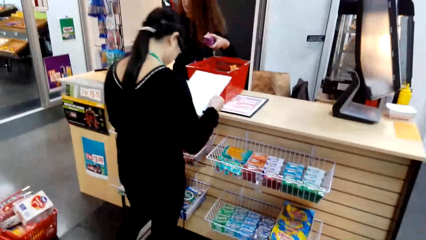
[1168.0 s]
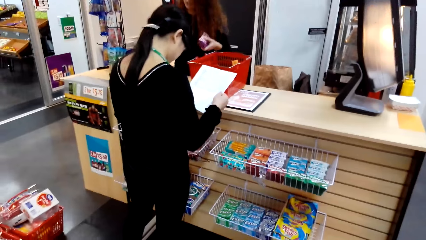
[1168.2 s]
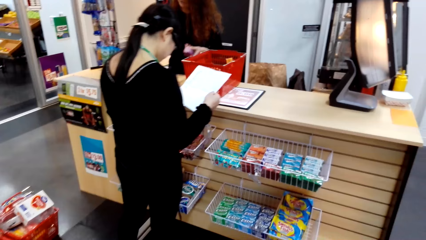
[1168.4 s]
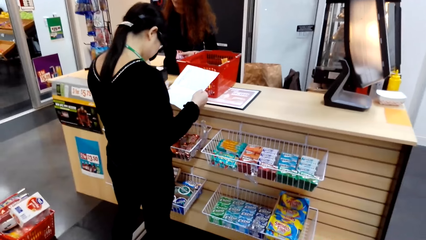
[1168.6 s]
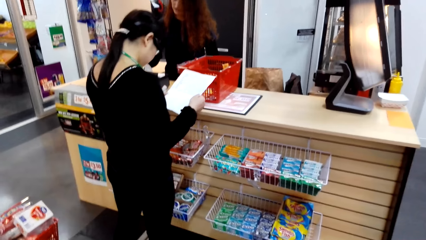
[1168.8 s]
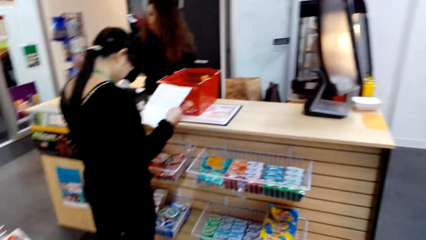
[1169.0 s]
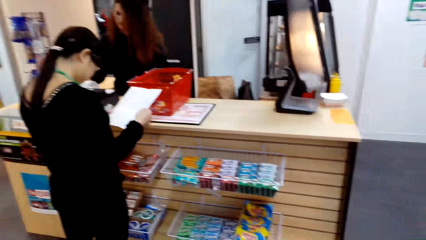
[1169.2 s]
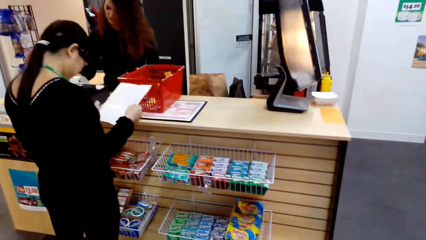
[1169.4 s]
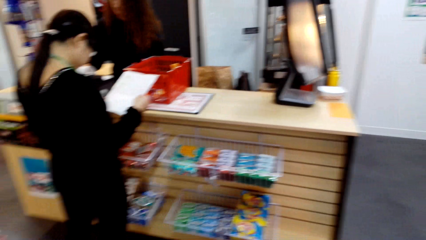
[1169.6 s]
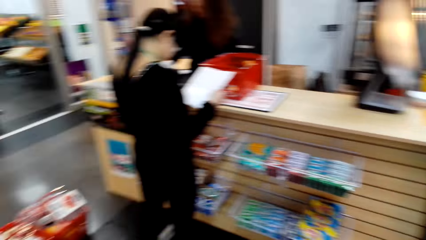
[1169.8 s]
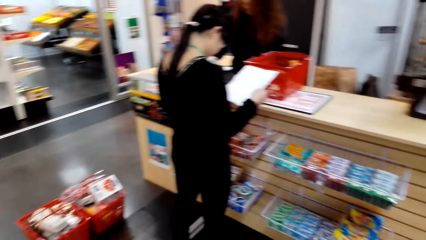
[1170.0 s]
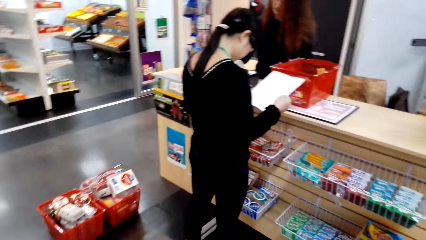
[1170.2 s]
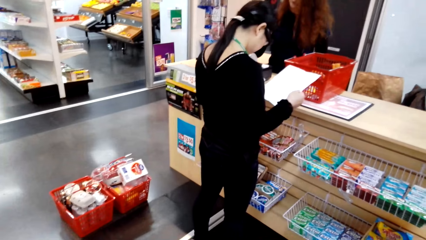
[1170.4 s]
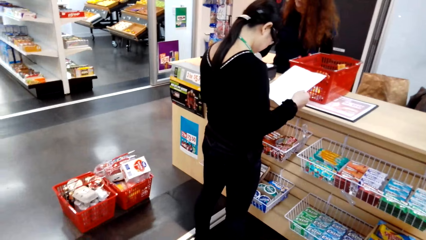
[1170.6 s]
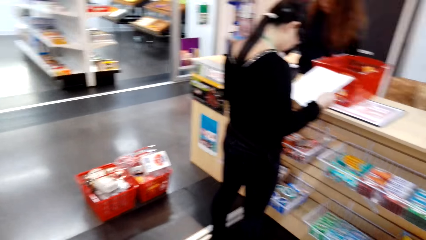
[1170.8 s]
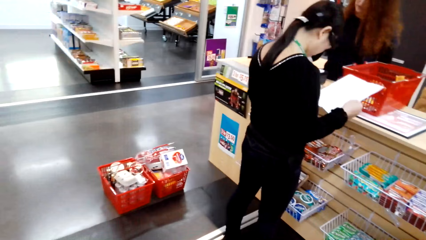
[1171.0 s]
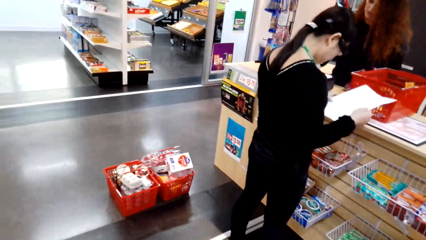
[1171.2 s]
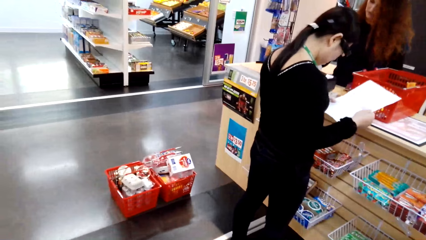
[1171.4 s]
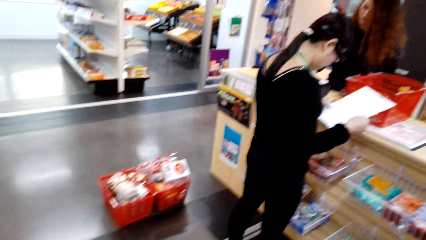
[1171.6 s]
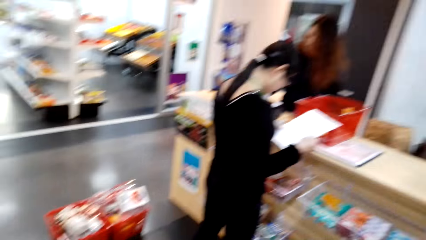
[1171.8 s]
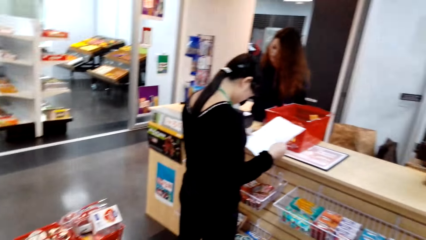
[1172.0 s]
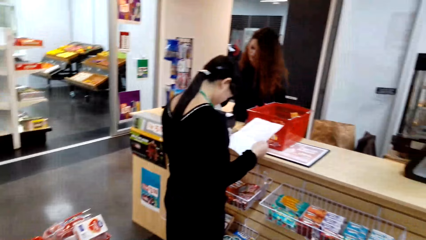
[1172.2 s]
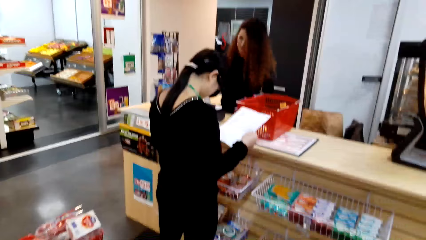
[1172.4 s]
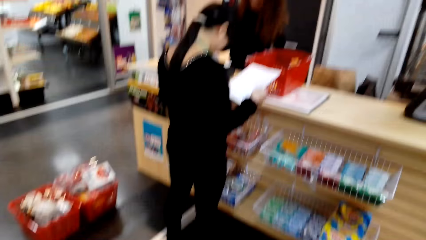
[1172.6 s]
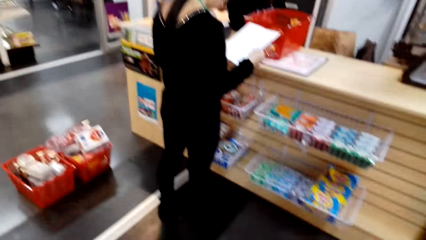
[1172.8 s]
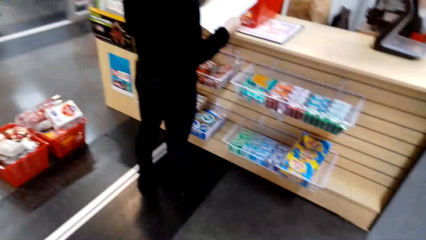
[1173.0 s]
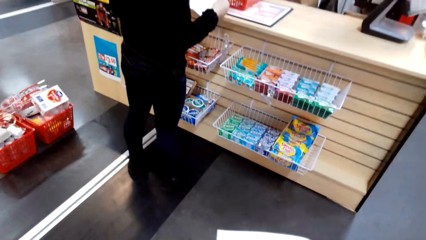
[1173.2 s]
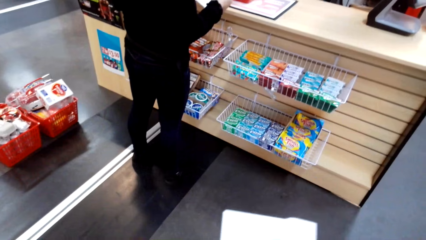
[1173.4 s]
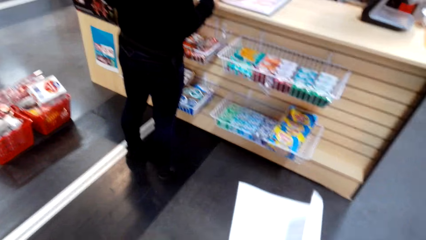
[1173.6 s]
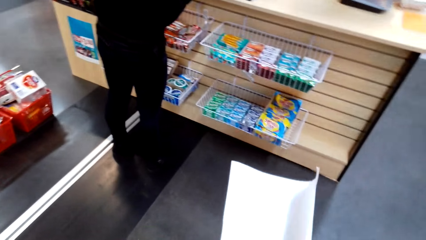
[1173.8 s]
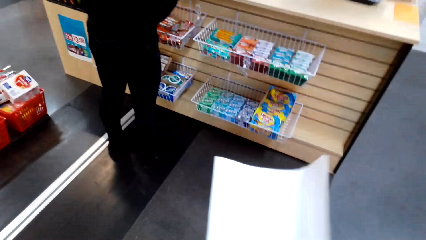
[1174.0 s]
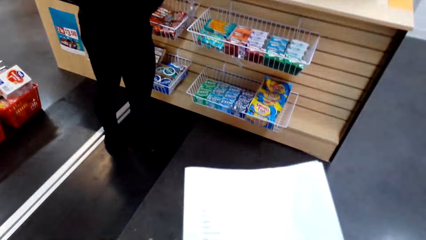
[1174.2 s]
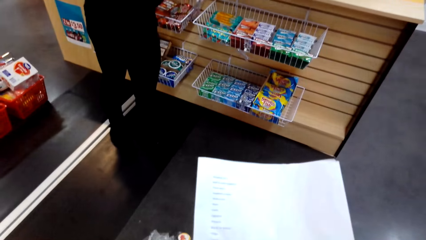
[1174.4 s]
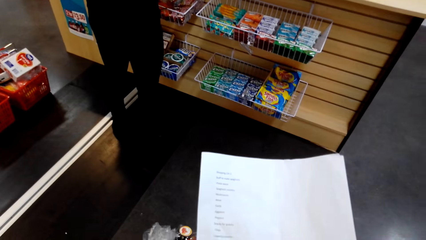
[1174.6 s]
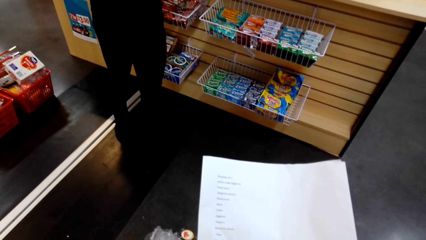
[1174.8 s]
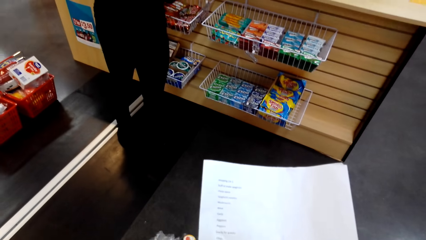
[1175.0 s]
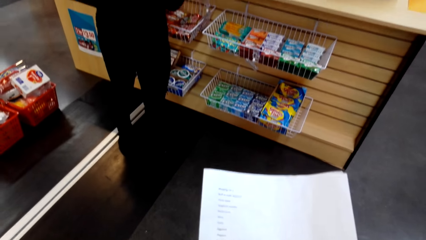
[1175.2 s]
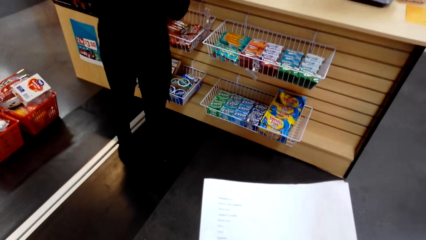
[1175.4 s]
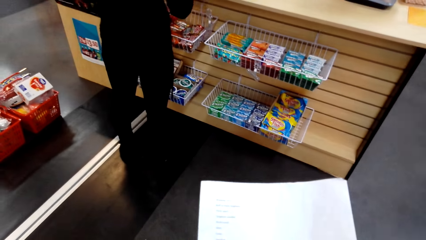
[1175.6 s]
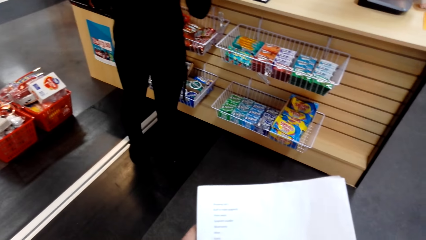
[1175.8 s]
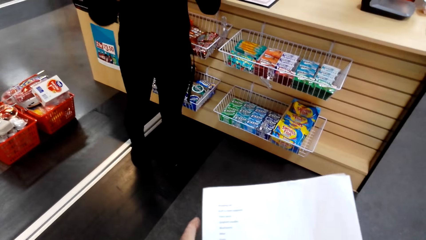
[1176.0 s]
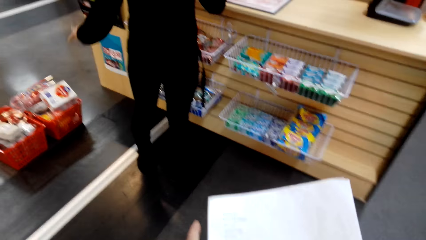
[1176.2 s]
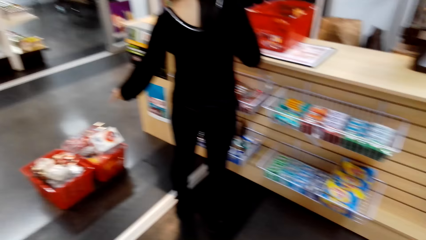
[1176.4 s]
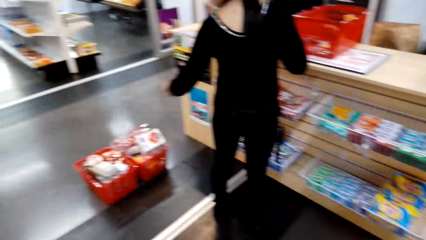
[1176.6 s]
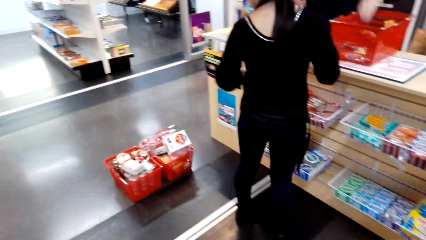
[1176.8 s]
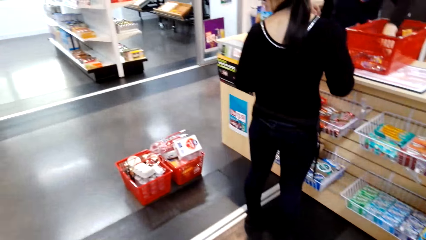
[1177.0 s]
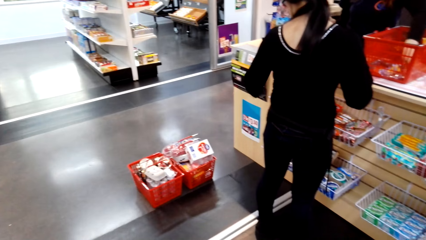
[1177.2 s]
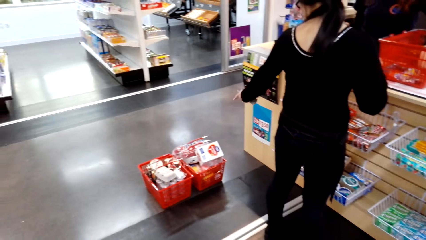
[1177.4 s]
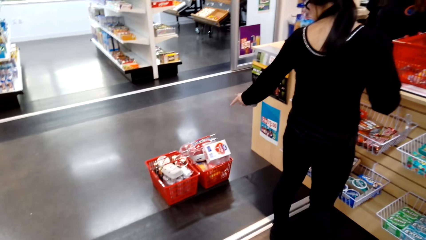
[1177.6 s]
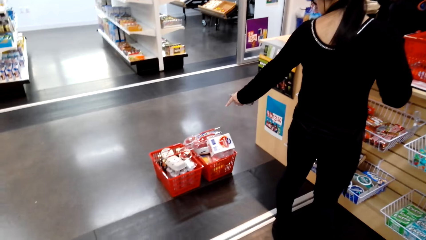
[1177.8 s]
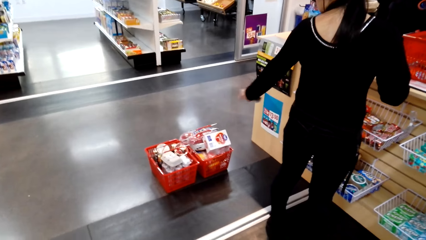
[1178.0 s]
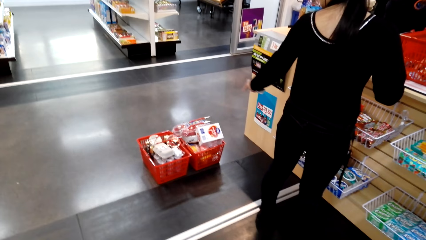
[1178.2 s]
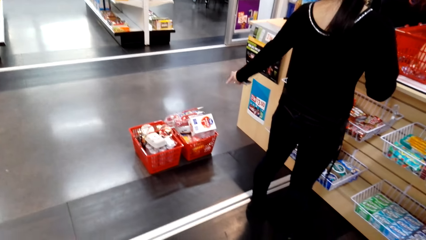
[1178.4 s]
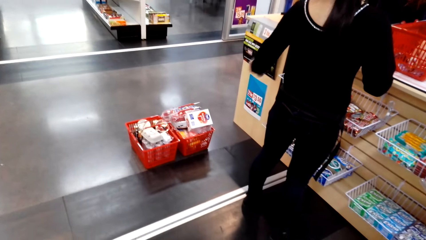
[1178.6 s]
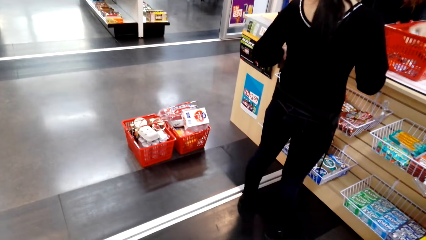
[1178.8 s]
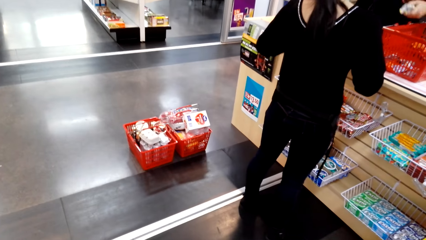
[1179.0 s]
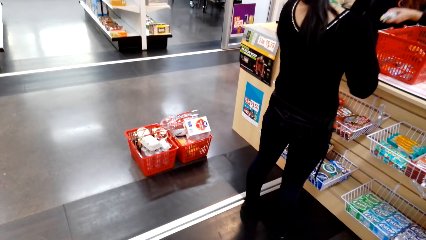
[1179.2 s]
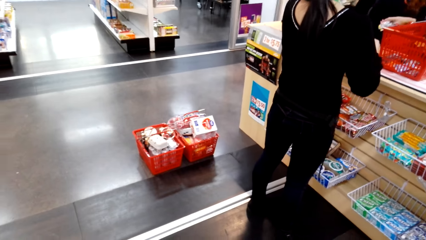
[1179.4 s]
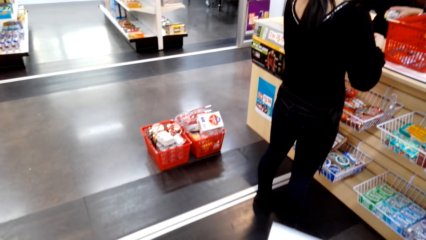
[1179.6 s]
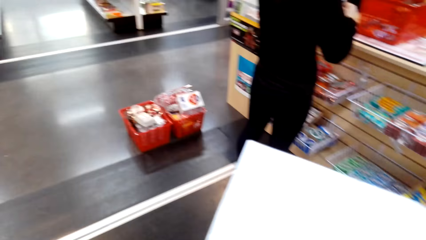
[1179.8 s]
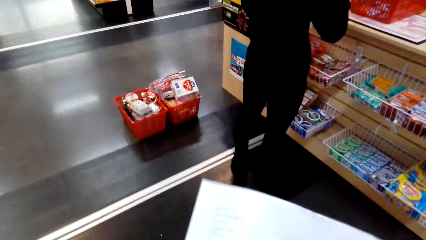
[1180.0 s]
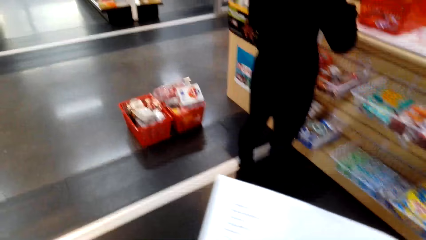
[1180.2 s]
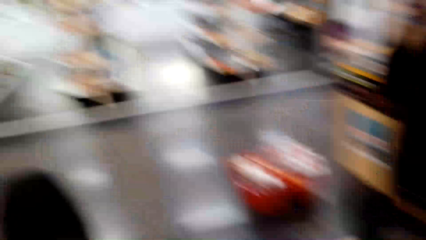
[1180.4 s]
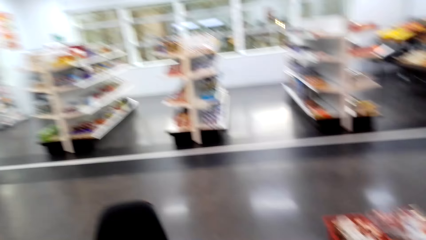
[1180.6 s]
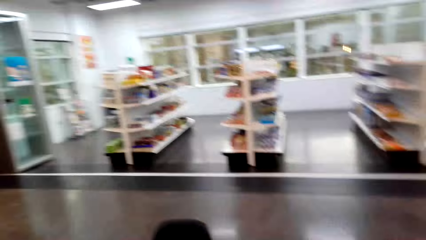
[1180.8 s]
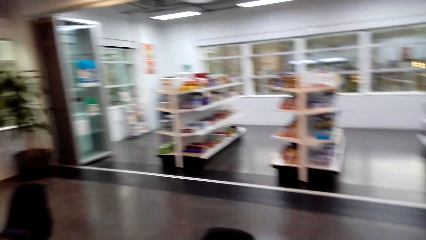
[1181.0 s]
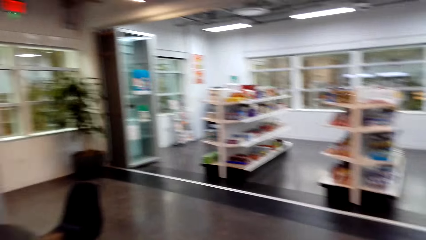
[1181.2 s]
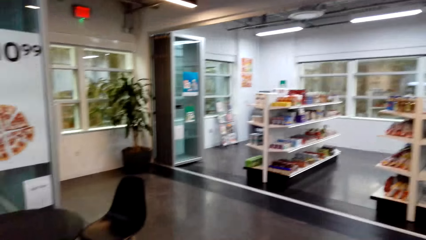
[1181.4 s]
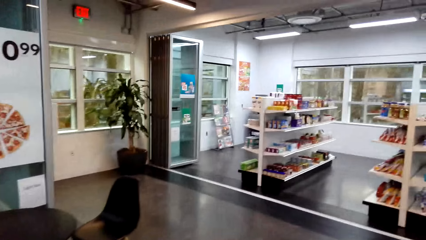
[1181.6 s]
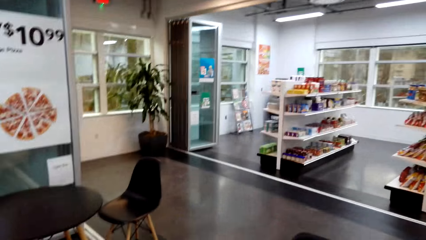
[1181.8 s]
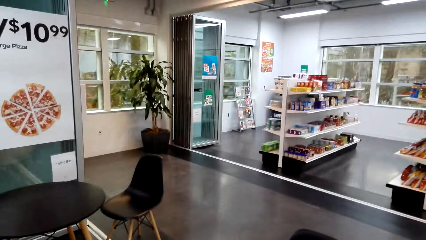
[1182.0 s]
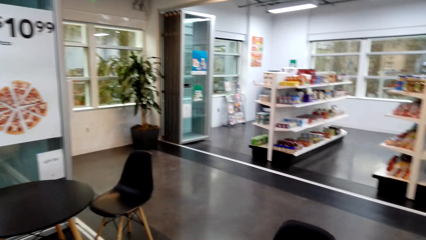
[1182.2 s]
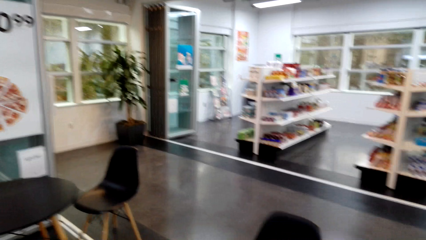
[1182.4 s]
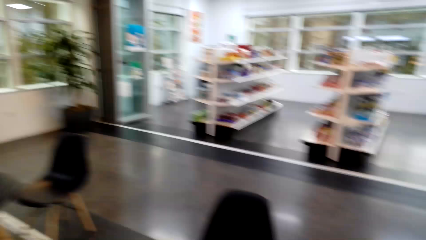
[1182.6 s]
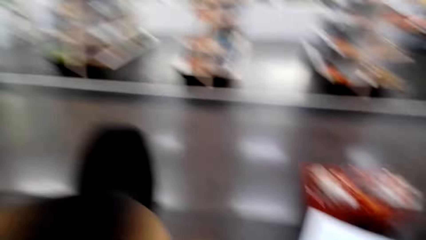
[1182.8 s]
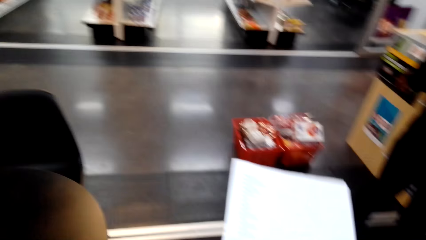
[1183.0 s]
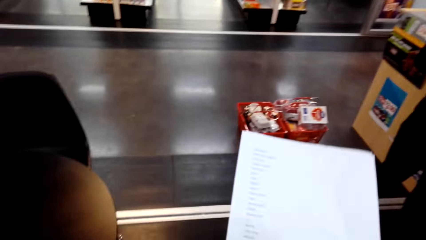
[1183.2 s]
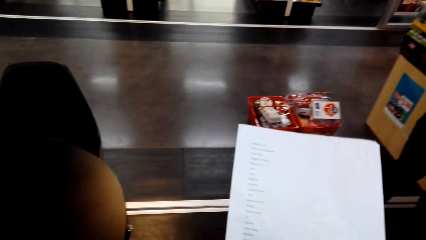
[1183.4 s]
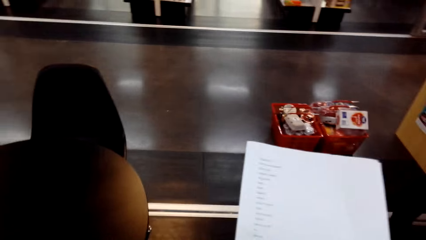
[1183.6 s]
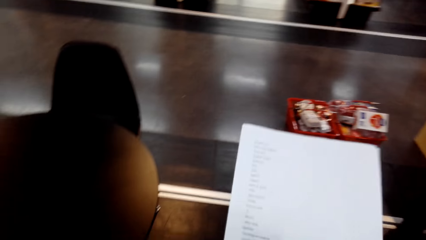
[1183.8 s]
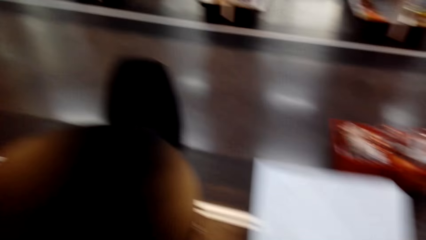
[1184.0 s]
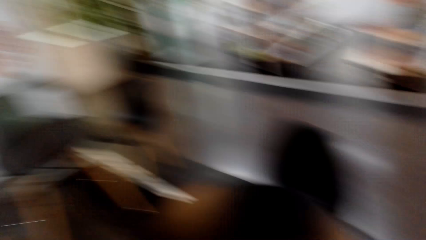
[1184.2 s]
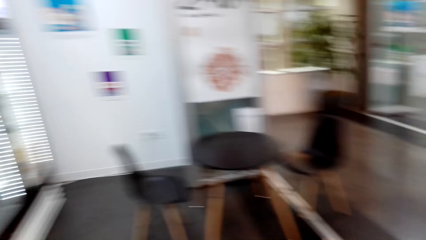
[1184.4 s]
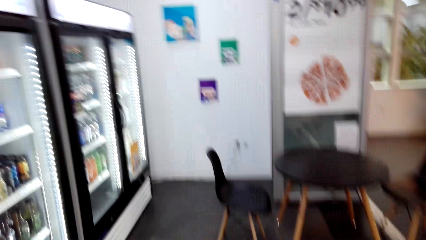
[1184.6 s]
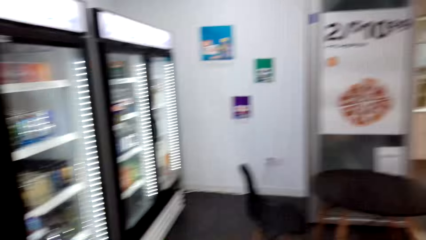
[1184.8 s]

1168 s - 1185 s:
A man holds a paper. The camera wearer turns around. They turn around again. The man holds the paper. The camera wearer turns around. They hold a paper. They read the paper. They turn around. The man turns to the side. The camera wearer turns around. They turn around again. They look around. They hold the paper.
